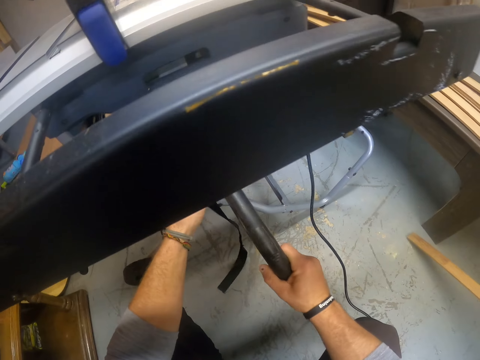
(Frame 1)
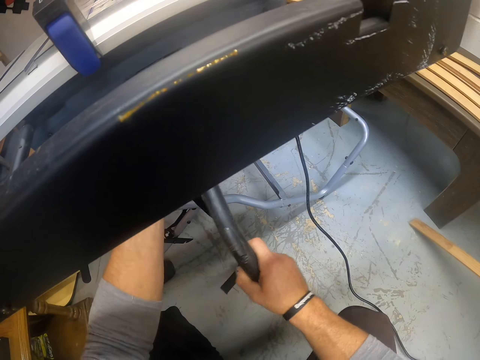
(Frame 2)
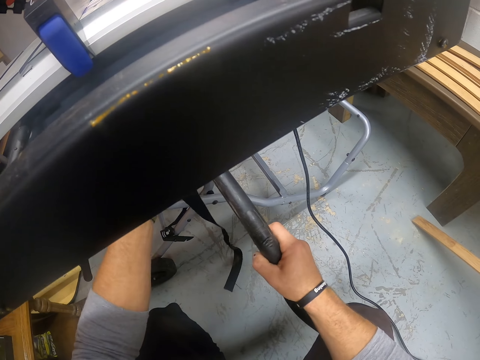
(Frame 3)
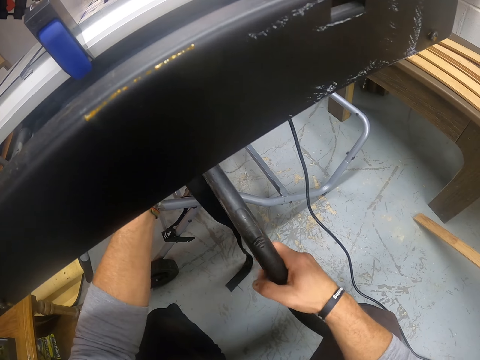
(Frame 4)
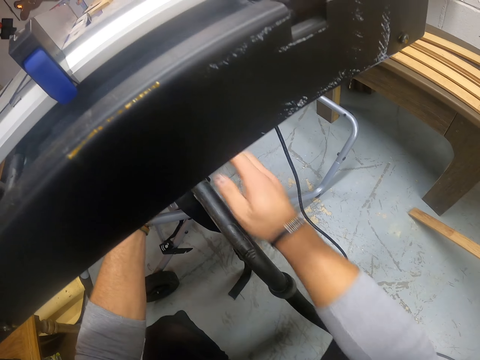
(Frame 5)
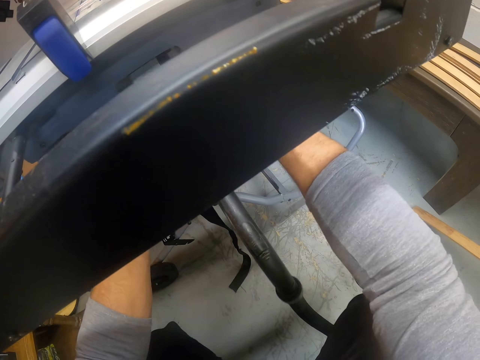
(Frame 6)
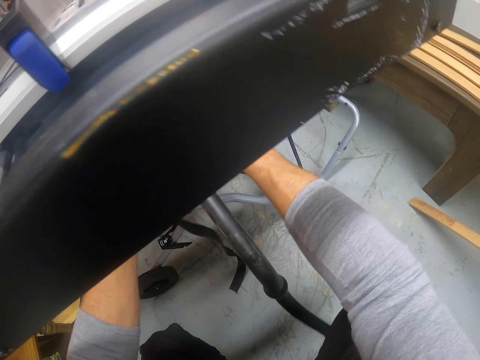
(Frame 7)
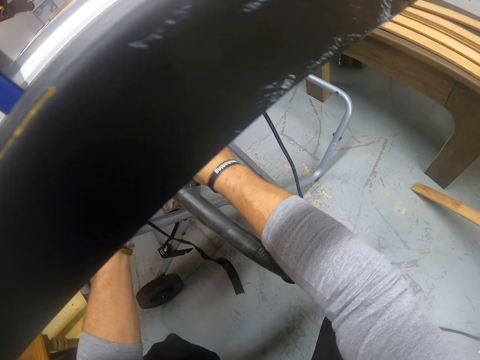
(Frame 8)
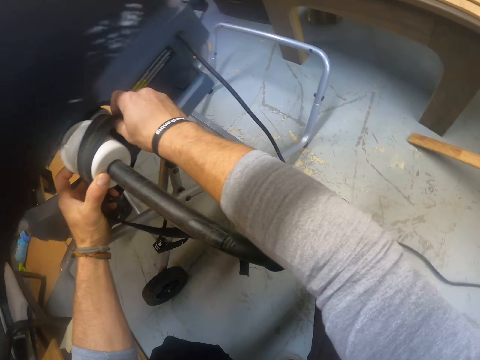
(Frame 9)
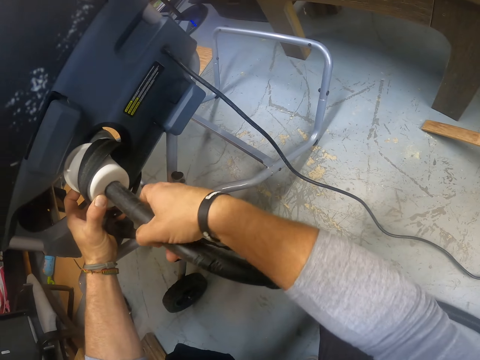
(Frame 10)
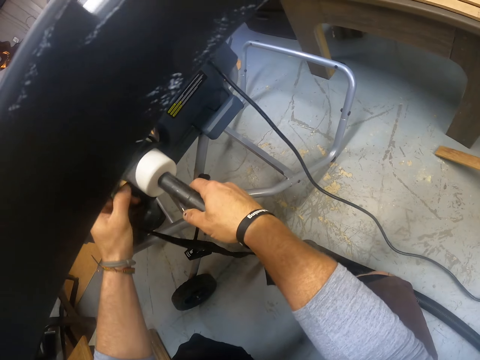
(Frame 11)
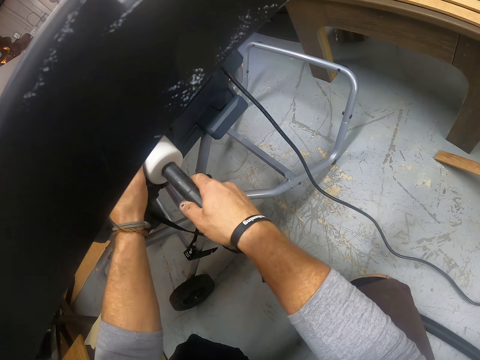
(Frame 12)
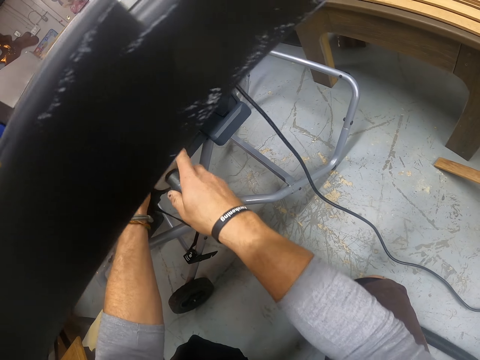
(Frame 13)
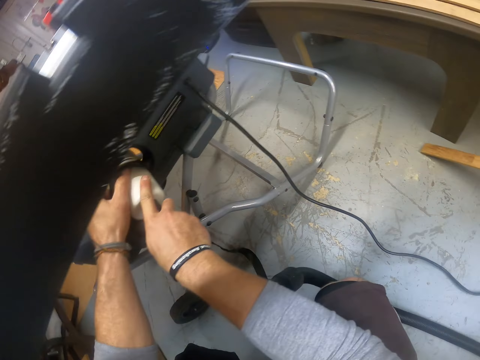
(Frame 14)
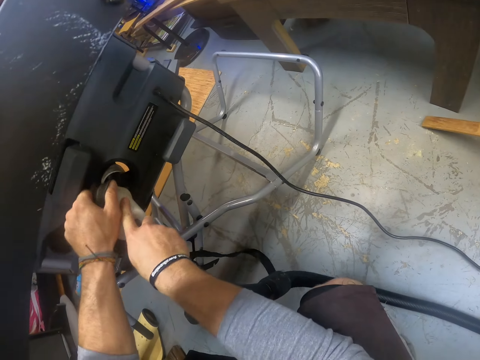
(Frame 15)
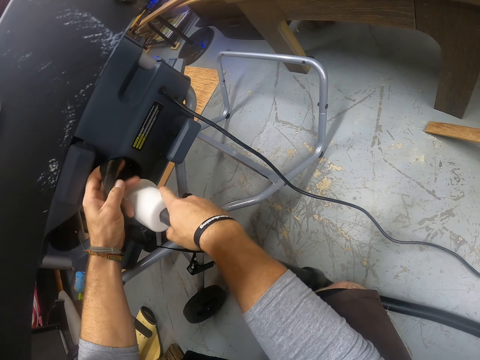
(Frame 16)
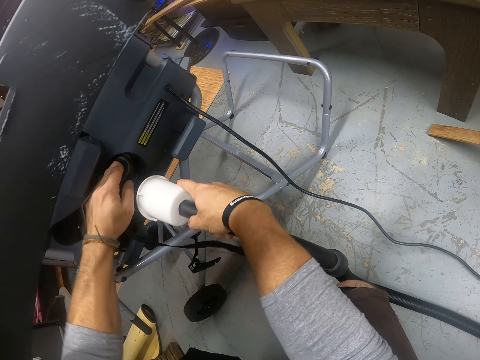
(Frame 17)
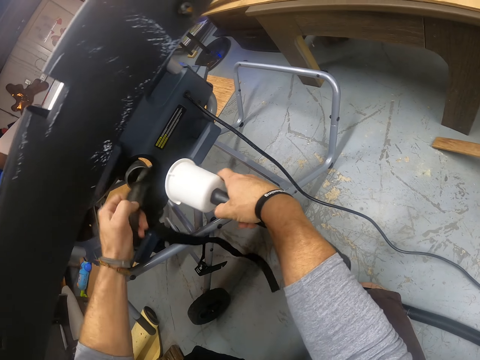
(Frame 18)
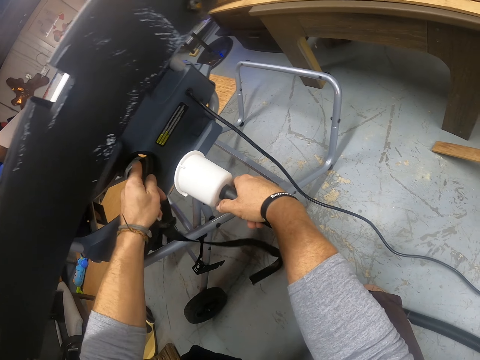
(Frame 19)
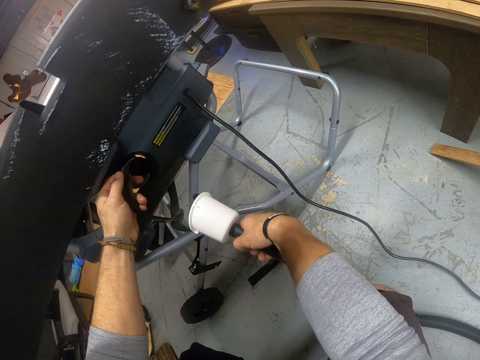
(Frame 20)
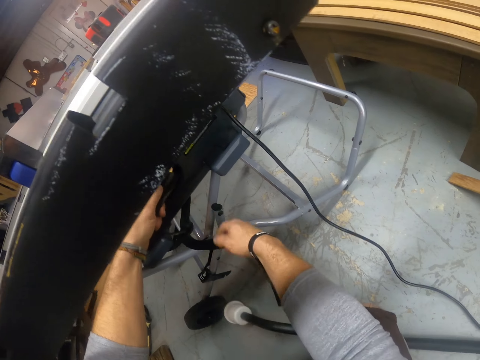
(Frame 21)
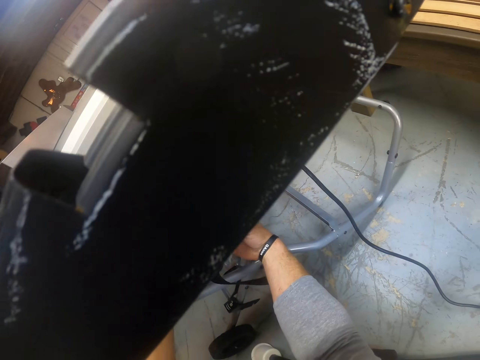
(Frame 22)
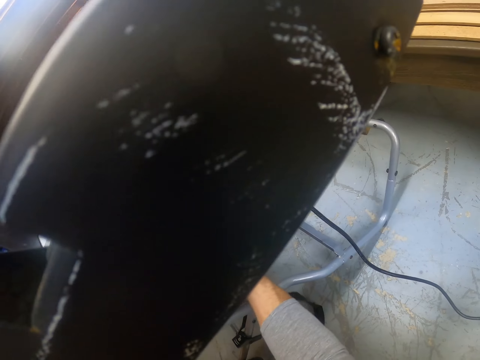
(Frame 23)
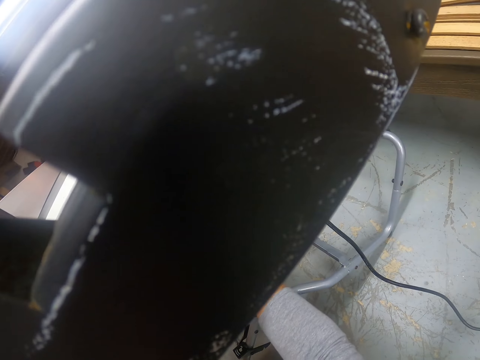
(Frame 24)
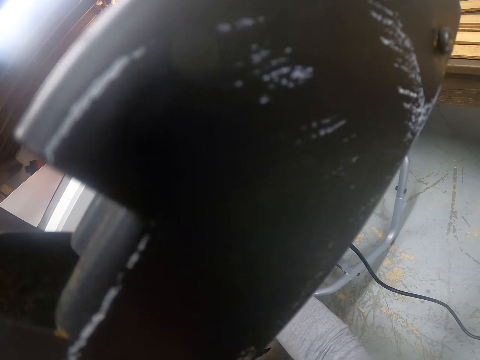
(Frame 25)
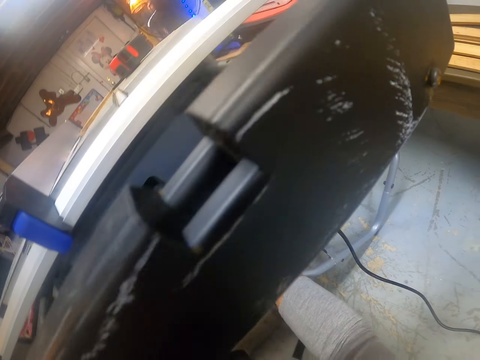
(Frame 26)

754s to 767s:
The camera wearer touches the table saw with both hands. He holds the vacuum cleaner hose with his right hand. He wraps the belt around the pipe in the table saw with his left hand. He drops the vacuum cleaner hose on the floor with his right hand. He wraps the belt around the pipe in the table saw with both hands.

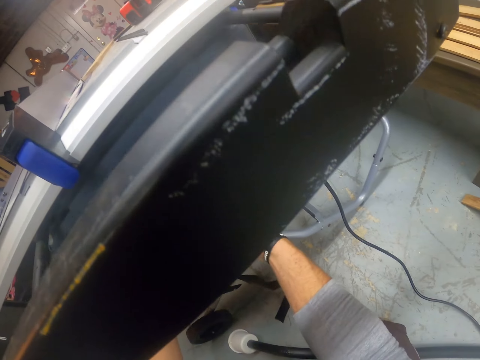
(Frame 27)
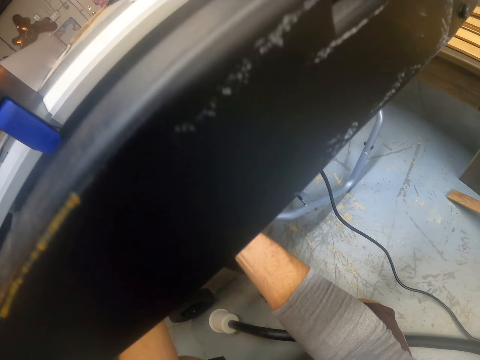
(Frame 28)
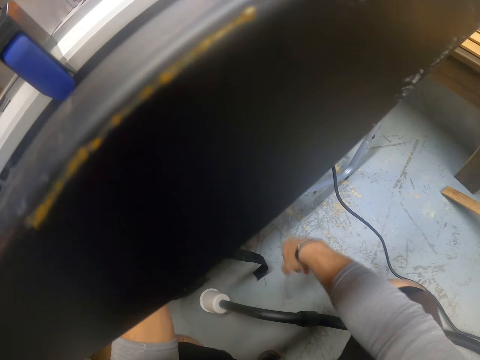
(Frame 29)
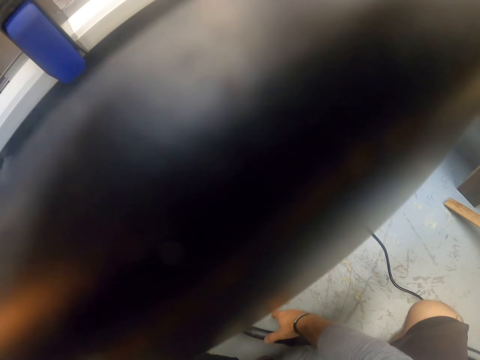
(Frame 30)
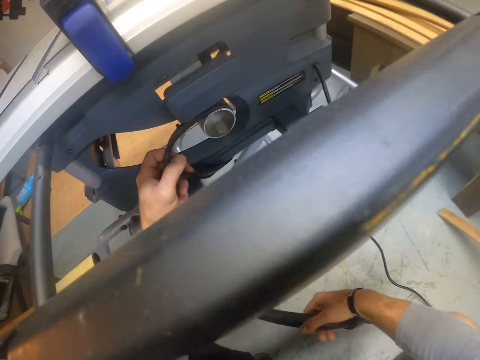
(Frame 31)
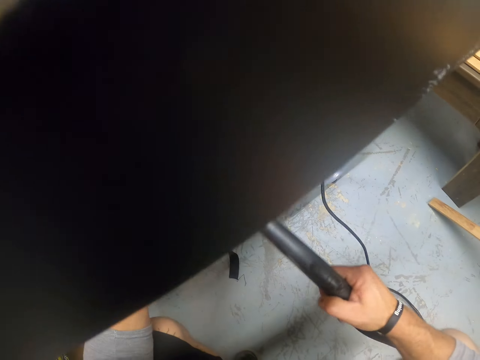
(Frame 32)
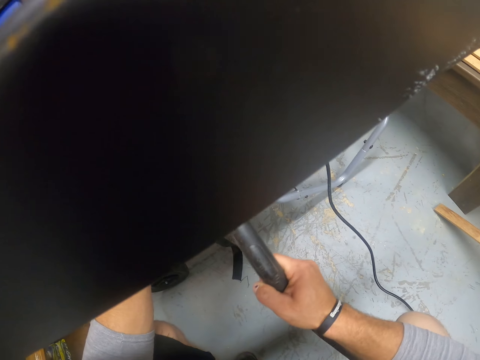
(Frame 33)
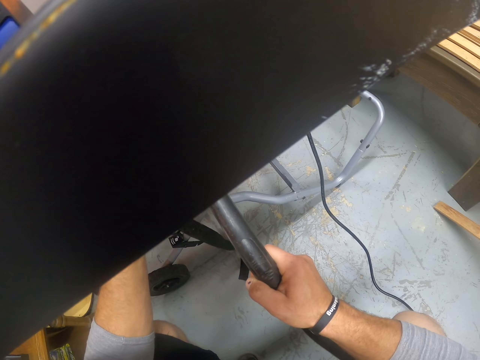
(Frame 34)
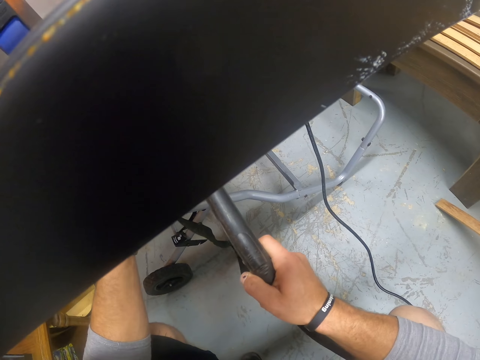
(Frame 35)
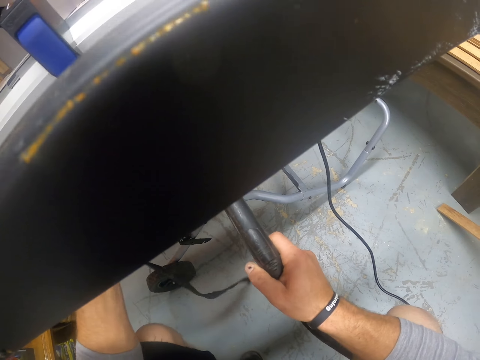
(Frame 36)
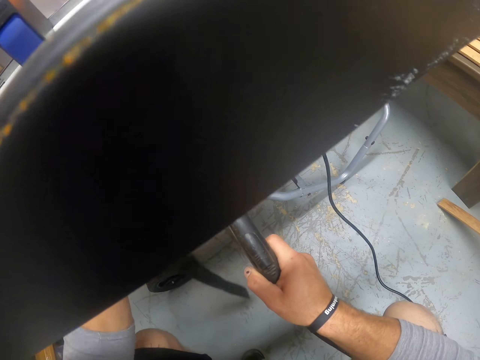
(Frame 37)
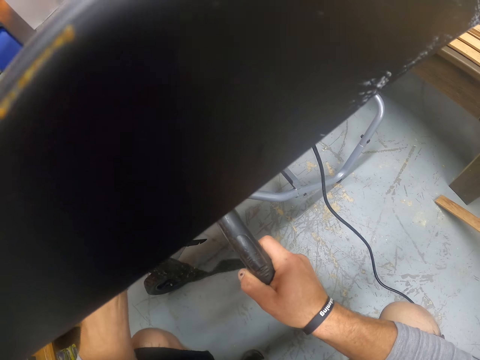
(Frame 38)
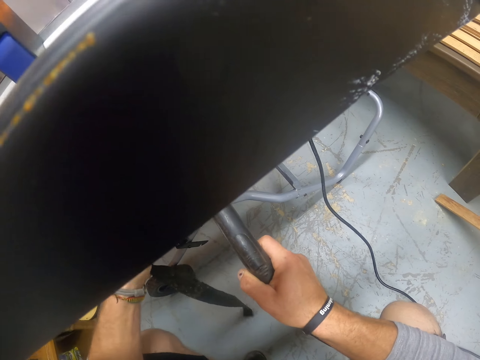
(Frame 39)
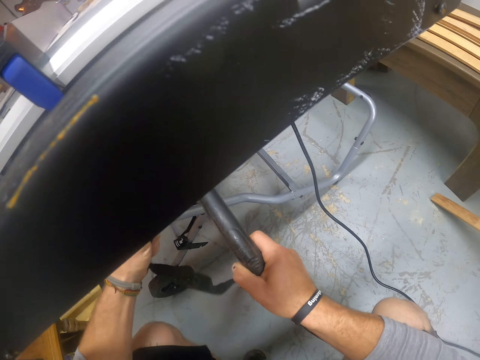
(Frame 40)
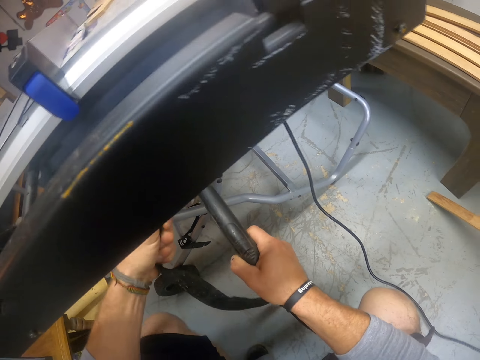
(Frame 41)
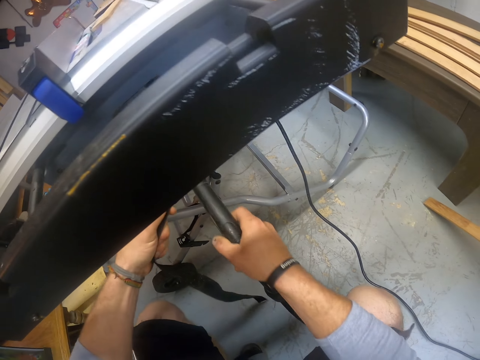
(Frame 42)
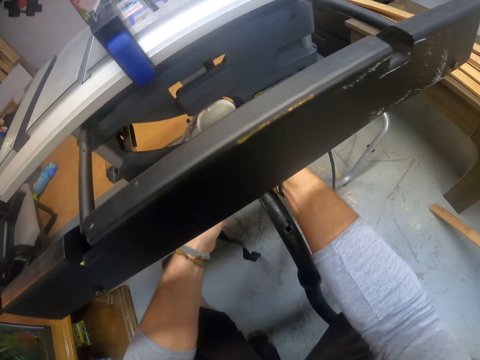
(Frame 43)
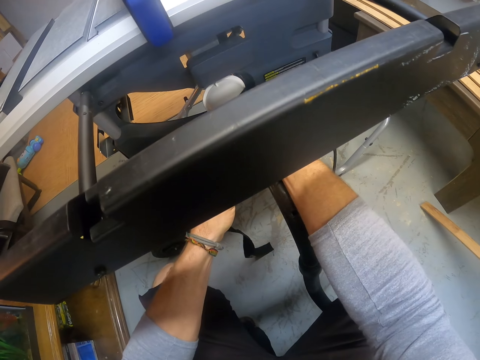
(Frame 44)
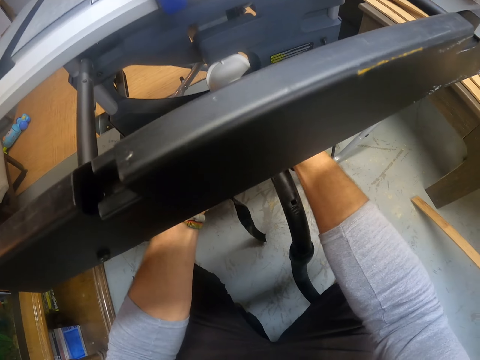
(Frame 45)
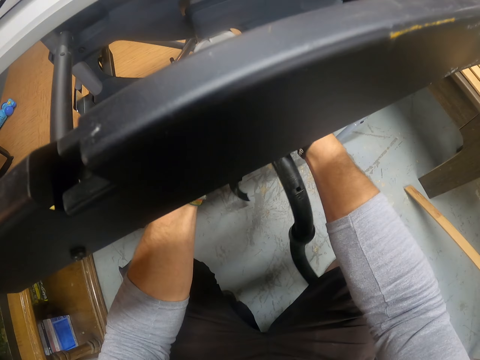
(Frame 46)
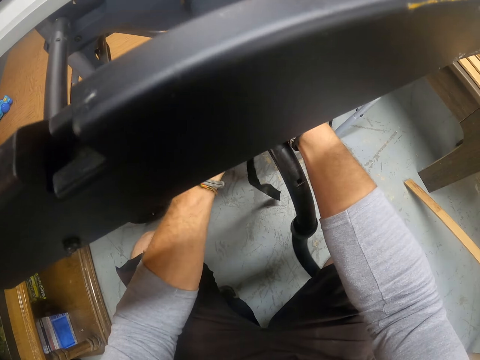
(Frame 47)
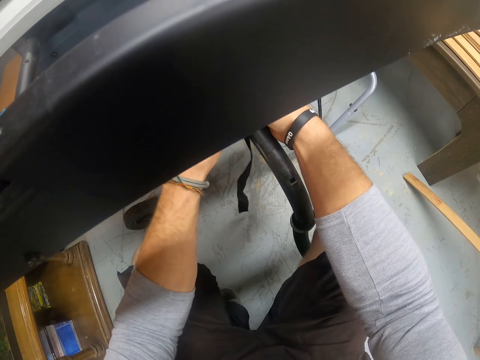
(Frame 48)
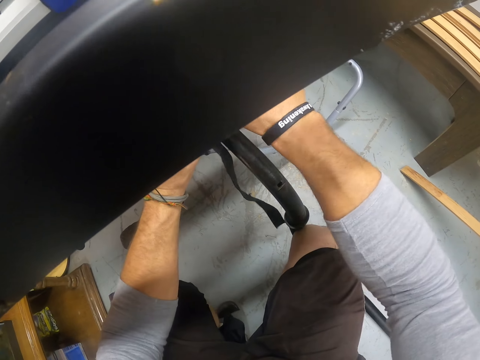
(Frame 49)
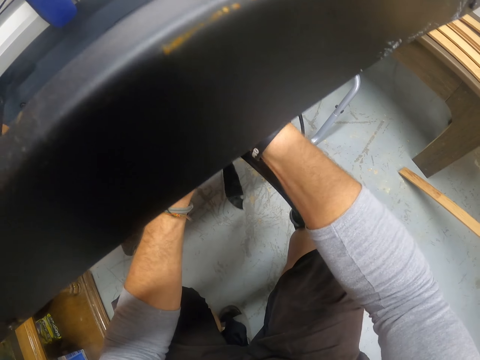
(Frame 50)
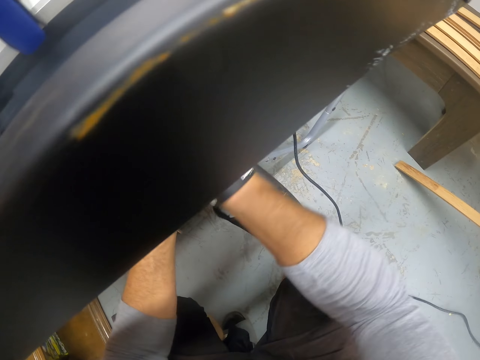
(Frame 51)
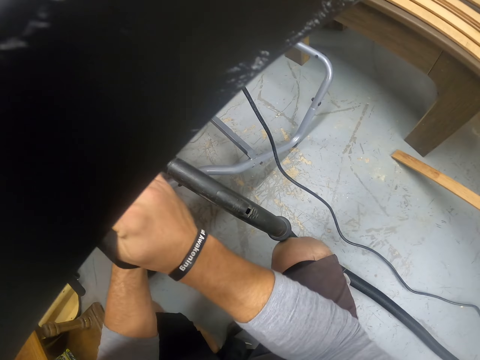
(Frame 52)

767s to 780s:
The camera wearer picks the vacuum cleaner hose from the floor with his right hand. He inserts the hose in the pipe in the table saw with his right hand. He tightens the belt to the hose with both hands.
